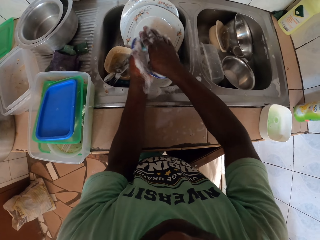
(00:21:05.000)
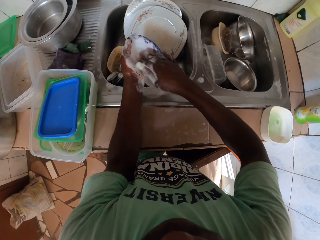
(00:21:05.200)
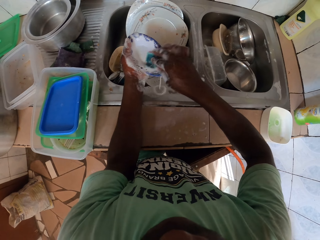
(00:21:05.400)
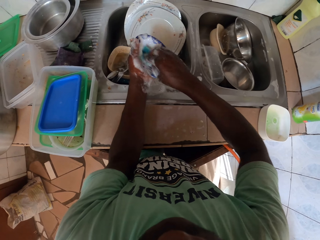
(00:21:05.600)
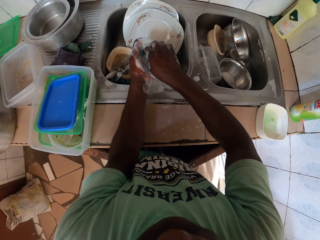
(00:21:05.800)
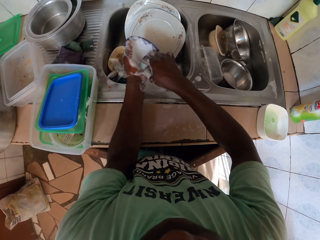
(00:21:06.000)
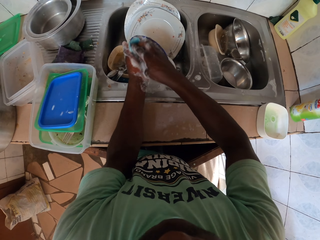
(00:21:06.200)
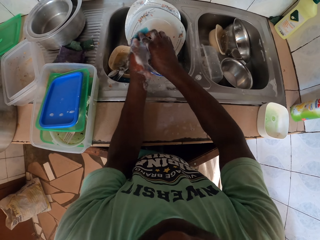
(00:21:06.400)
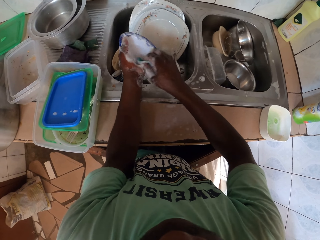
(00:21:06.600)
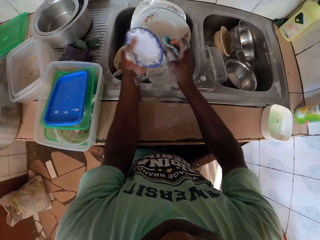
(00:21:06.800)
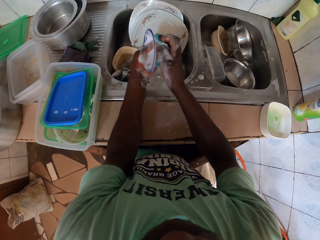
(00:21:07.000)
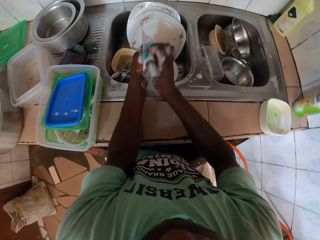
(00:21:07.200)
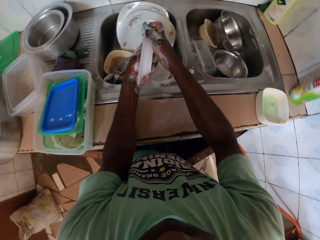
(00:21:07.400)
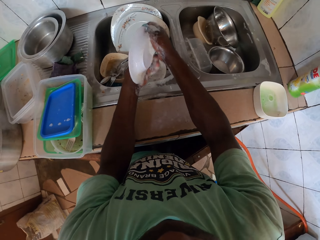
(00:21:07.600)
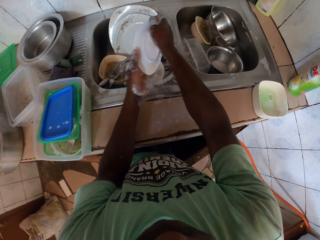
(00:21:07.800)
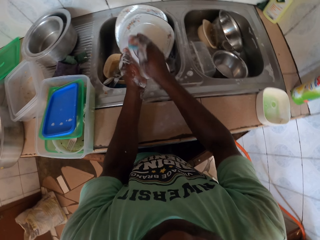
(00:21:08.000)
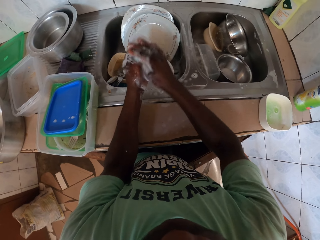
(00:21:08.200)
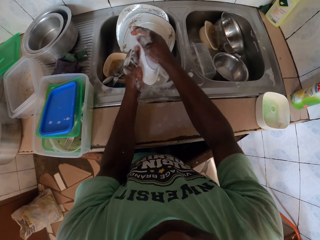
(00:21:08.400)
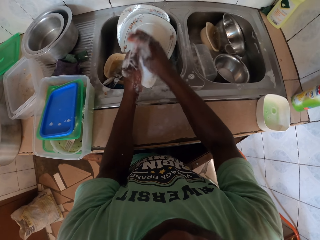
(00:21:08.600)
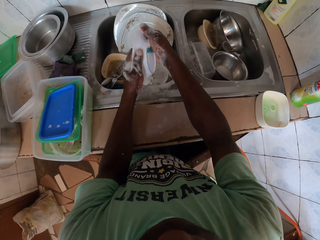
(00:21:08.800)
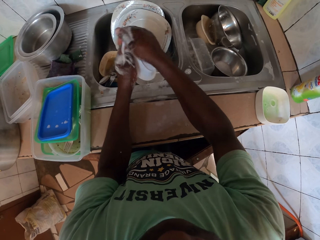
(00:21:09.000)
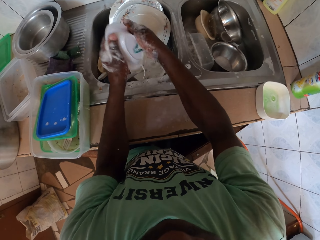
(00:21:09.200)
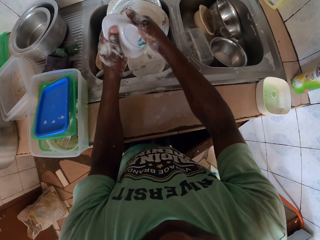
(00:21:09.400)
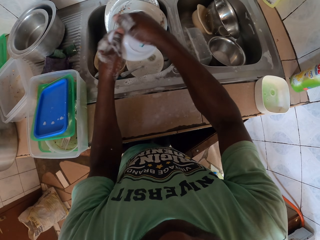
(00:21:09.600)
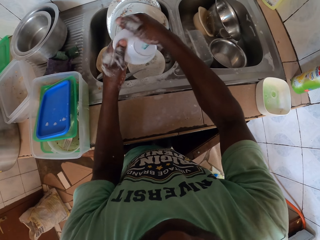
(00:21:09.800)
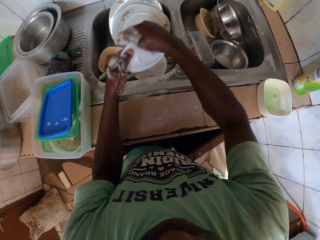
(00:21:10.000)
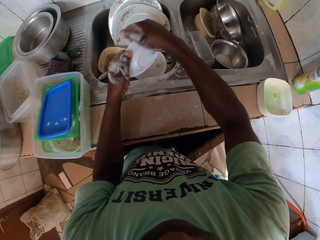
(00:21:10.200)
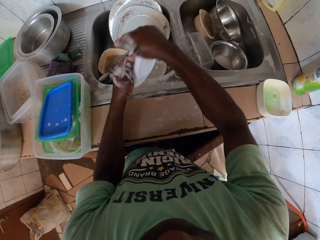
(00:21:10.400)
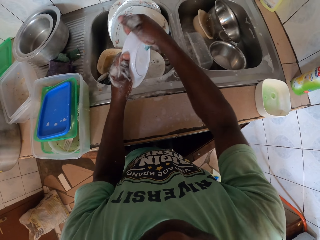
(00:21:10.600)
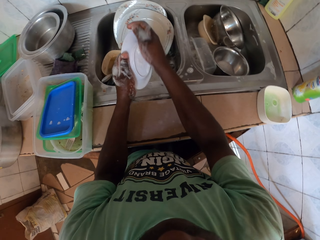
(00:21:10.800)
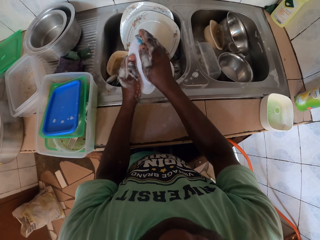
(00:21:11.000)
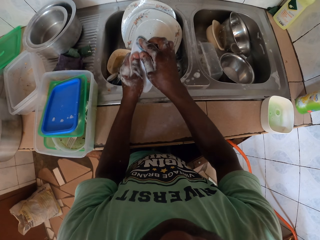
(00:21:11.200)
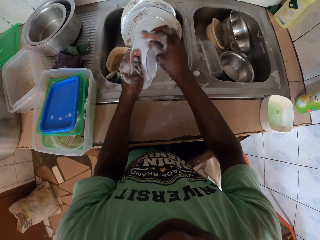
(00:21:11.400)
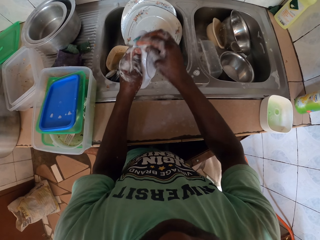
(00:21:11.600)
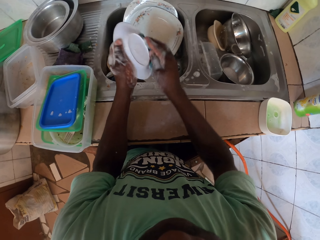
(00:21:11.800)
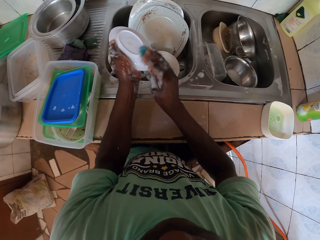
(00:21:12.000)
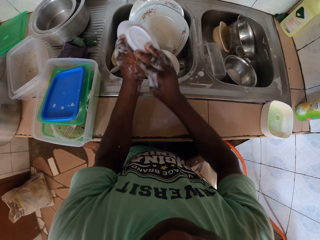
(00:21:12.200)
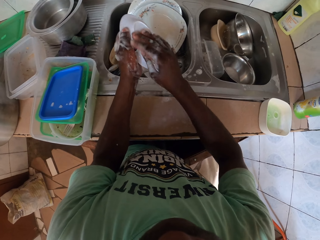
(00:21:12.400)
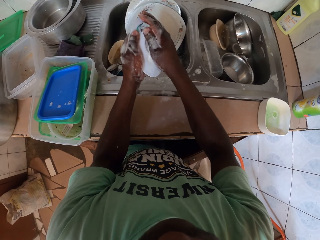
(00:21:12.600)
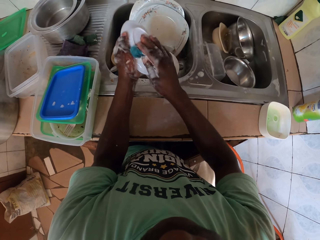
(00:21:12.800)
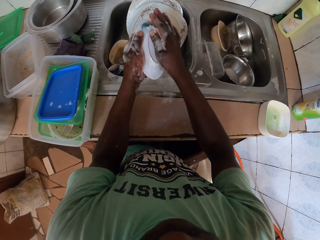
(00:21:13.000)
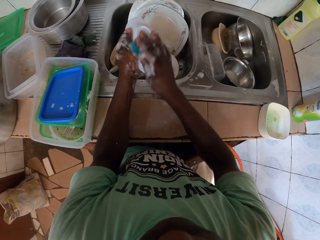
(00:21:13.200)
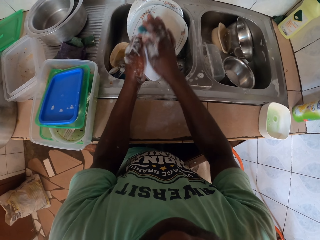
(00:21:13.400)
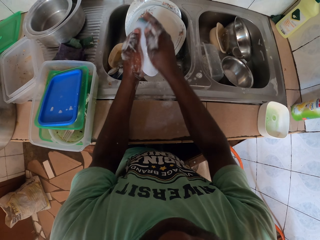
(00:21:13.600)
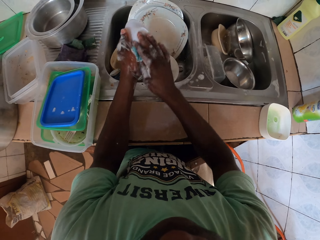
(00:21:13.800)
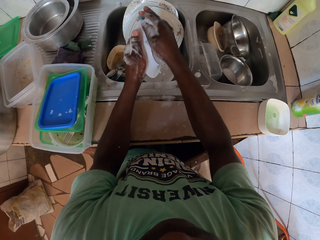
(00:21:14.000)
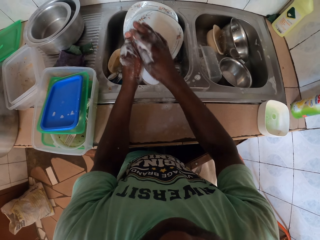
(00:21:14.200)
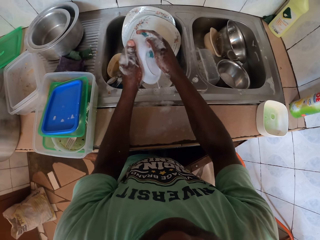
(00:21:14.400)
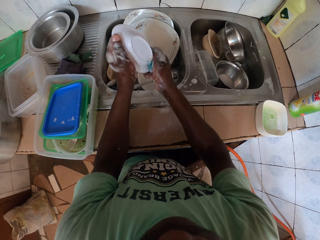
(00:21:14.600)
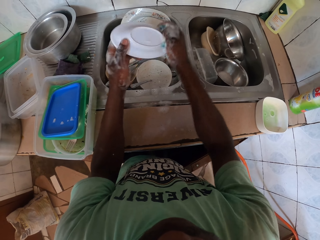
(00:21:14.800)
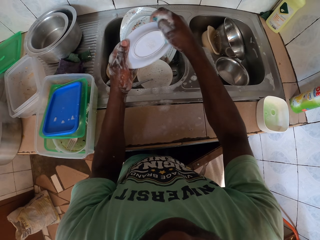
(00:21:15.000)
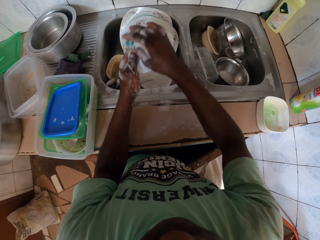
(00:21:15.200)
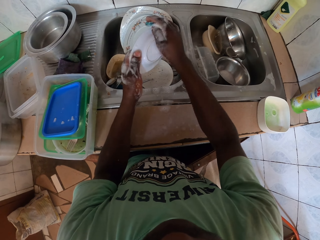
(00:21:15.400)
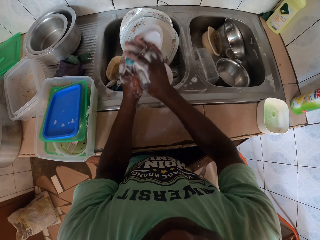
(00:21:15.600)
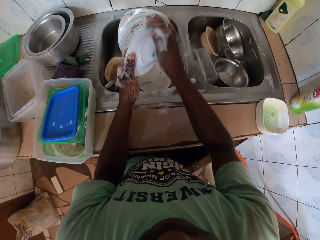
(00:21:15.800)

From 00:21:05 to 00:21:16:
The camera wearer flips the plate. They wash the plate.

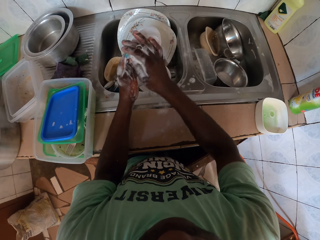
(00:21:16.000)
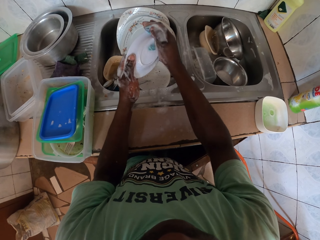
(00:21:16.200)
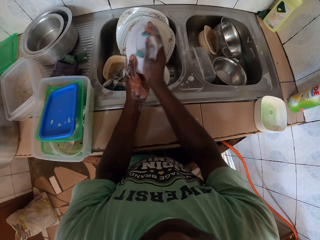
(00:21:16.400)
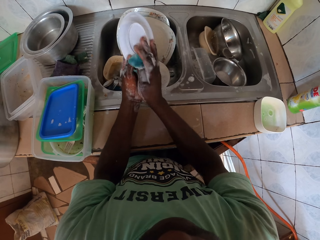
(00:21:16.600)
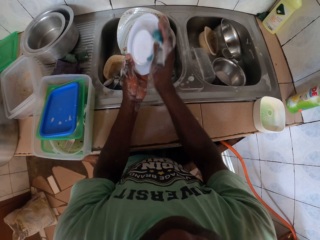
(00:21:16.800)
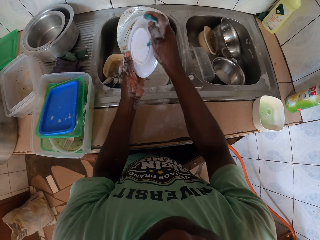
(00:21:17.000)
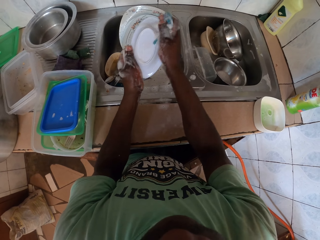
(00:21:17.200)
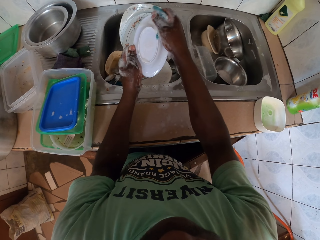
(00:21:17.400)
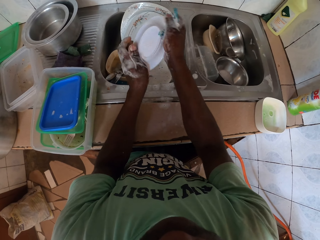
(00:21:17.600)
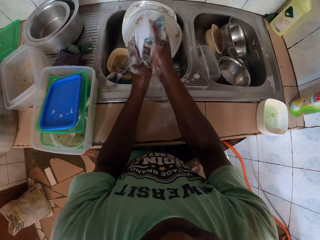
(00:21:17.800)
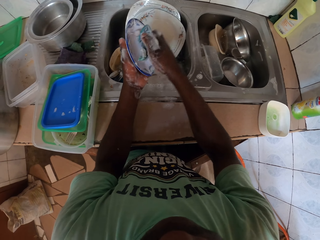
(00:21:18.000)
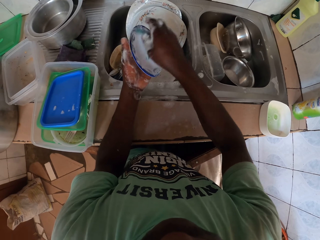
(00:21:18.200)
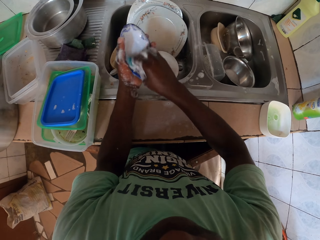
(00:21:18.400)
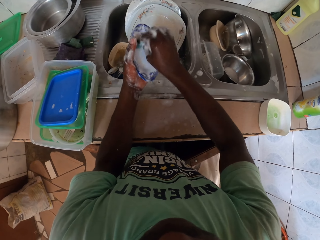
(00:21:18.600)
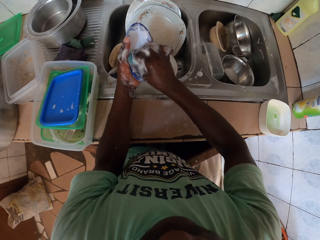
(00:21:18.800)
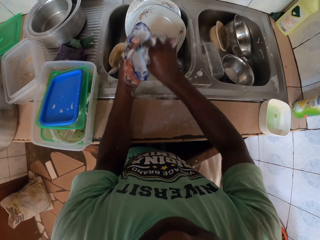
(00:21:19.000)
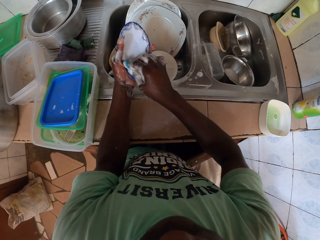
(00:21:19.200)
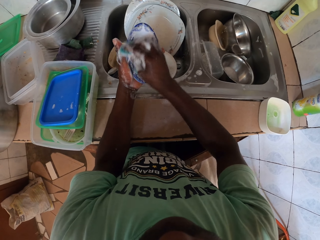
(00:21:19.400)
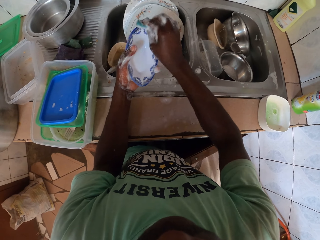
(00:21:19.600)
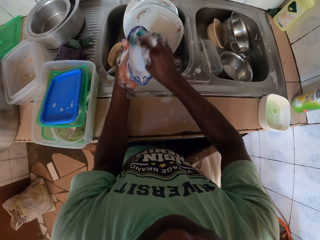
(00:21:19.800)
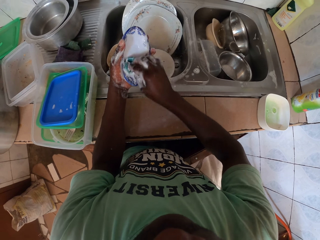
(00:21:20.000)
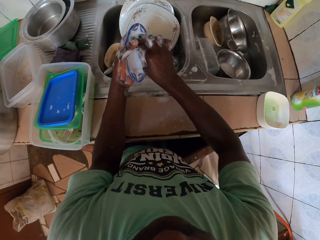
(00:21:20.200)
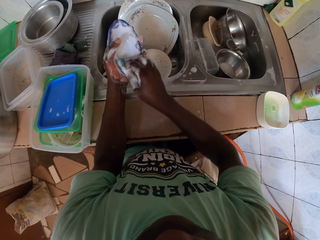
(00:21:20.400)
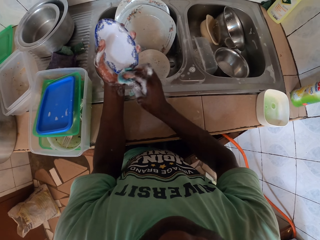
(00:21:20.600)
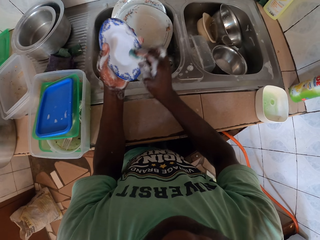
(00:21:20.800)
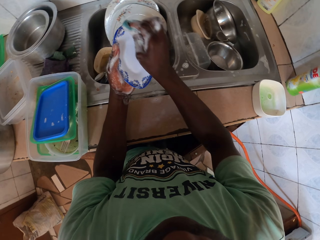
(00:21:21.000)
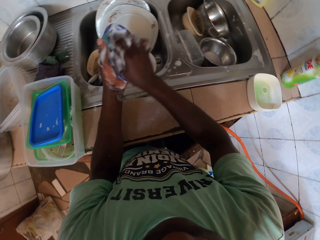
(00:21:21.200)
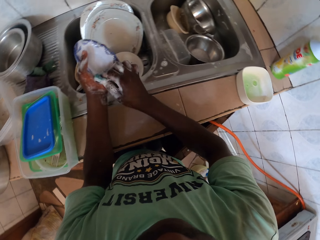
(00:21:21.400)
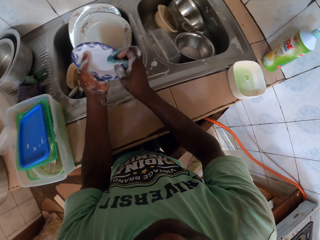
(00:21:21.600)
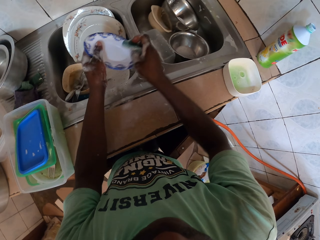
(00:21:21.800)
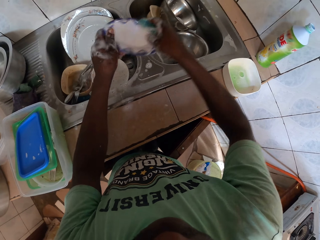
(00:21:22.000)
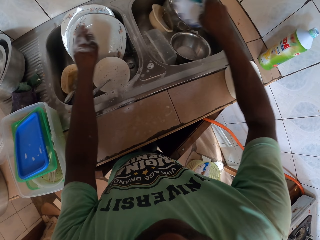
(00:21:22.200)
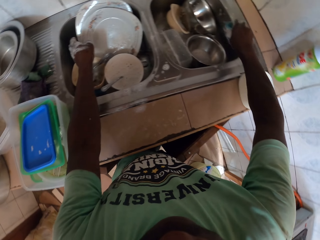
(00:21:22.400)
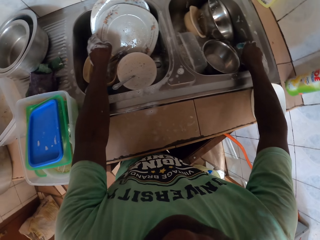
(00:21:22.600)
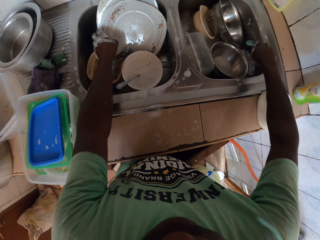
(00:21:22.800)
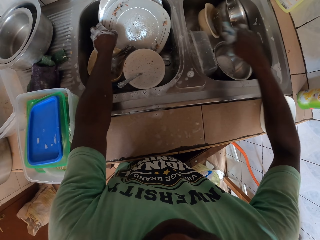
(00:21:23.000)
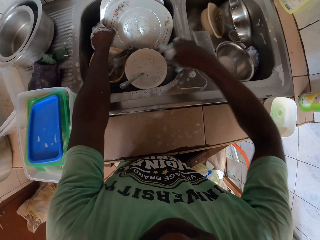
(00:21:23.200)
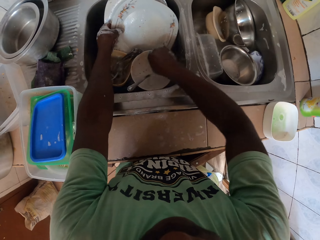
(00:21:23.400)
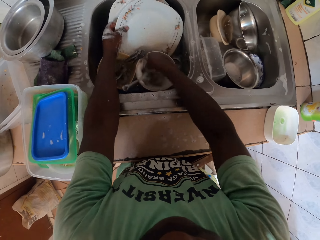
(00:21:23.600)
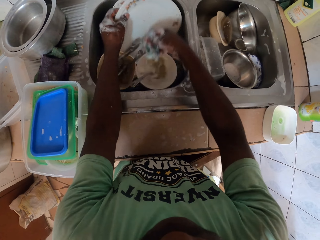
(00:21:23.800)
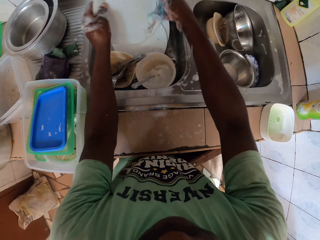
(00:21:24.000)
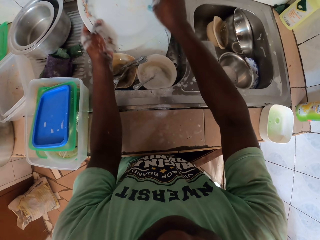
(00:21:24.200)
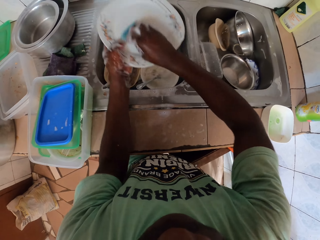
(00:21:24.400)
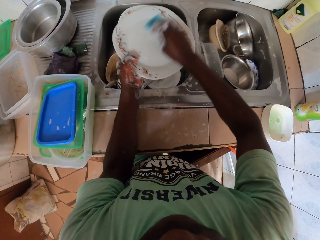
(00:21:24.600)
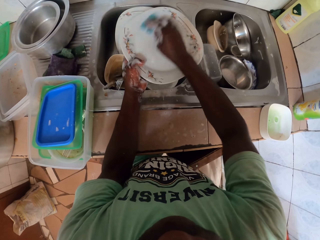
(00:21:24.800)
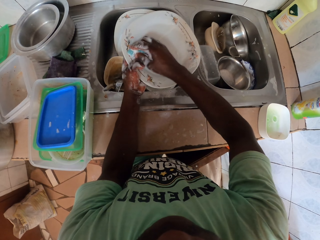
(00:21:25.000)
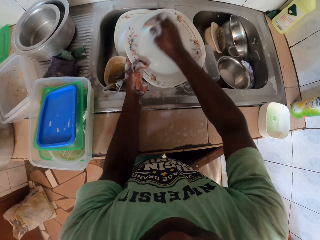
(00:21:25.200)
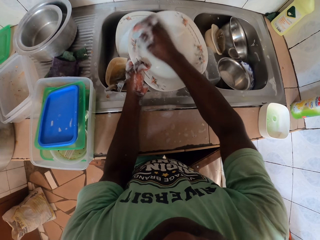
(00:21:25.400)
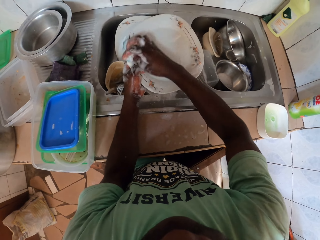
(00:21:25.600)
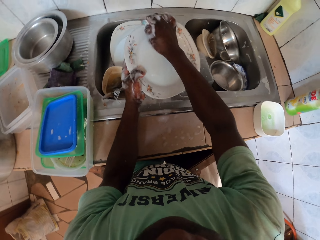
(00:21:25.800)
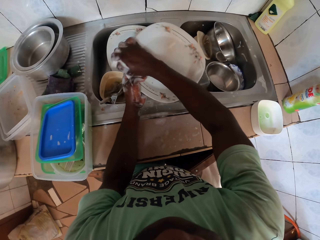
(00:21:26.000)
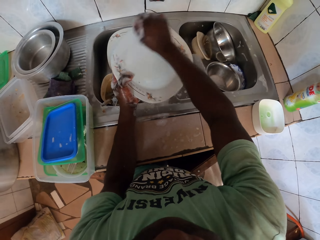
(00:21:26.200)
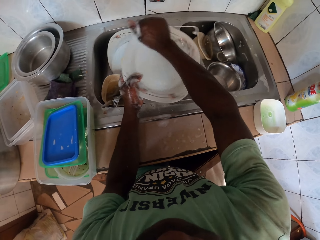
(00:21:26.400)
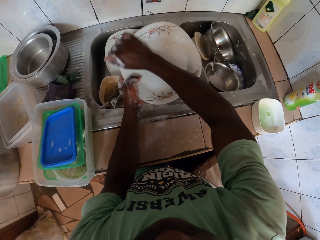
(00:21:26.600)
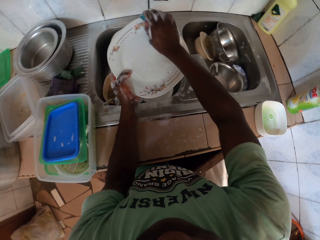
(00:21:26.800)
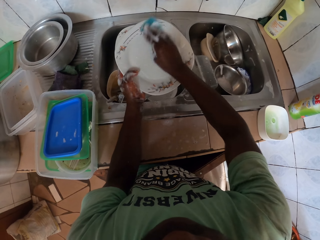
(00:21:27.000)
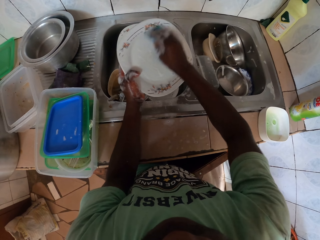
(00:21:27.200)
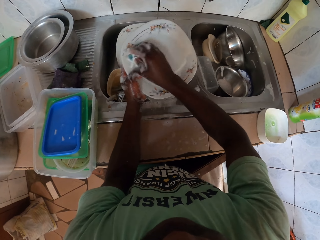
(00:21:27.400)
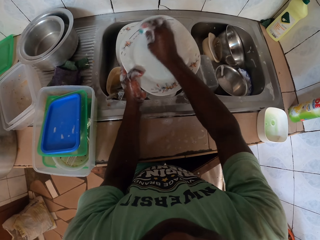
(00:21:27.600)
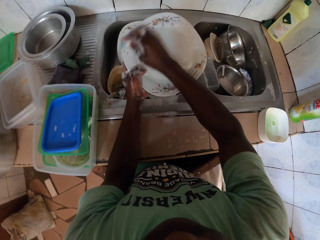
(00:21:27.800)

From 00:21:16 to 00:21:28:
The camera wearer washes the plate. They place the plate in the sink. They pick up a plate.
